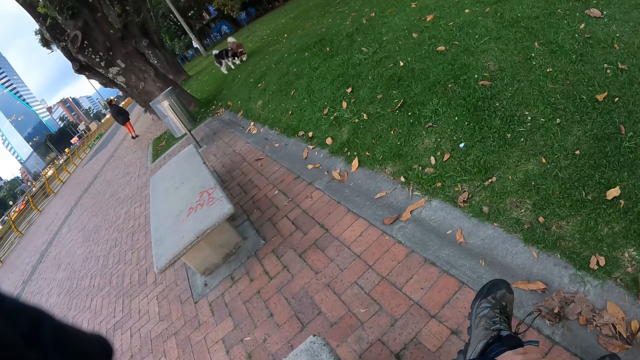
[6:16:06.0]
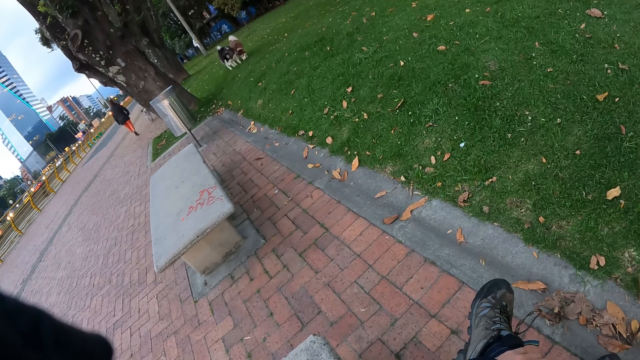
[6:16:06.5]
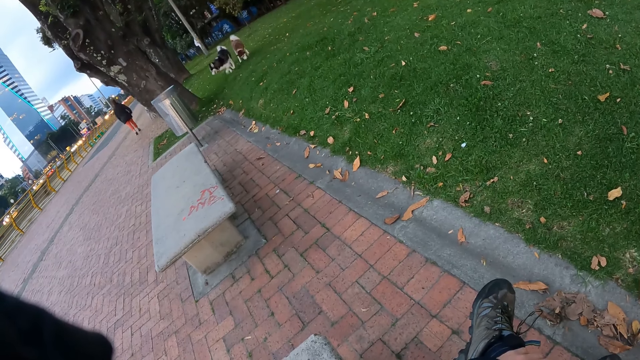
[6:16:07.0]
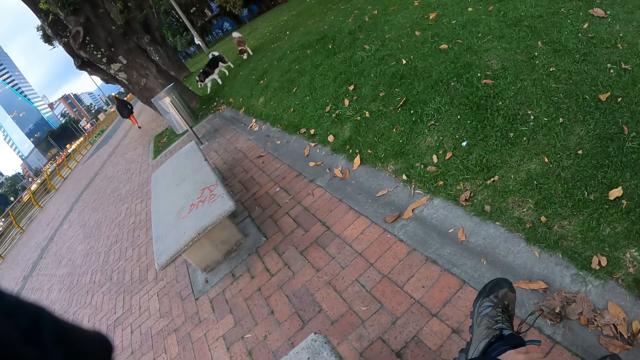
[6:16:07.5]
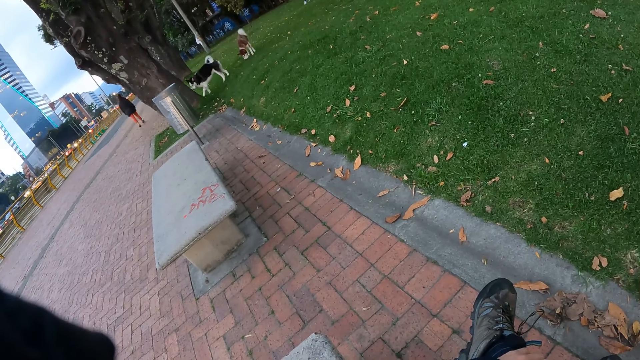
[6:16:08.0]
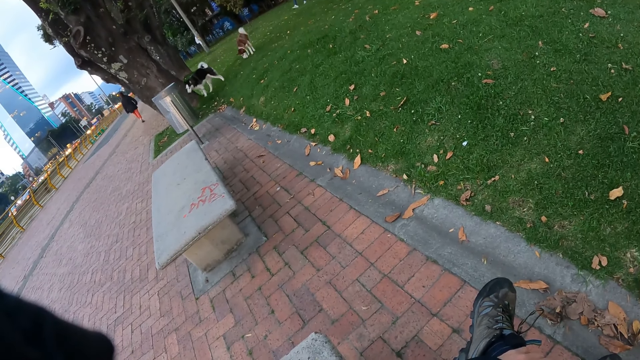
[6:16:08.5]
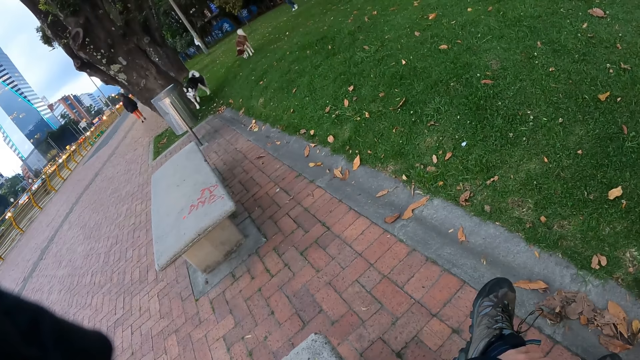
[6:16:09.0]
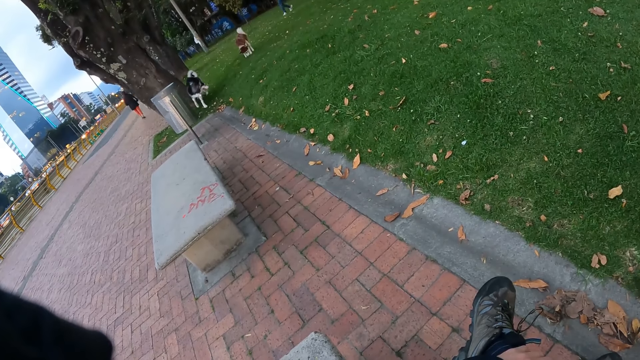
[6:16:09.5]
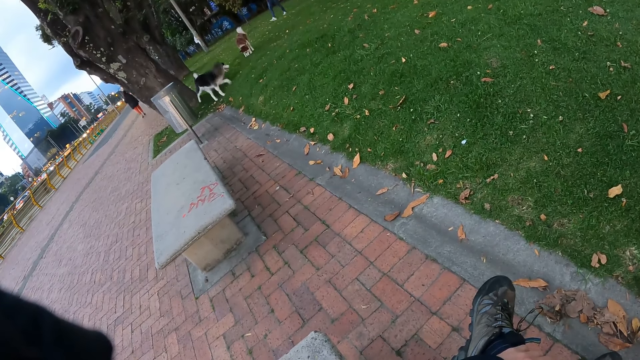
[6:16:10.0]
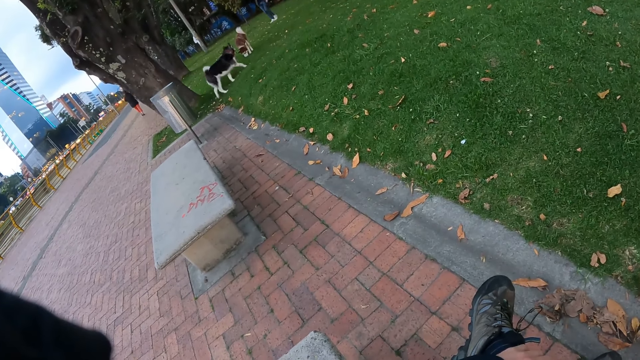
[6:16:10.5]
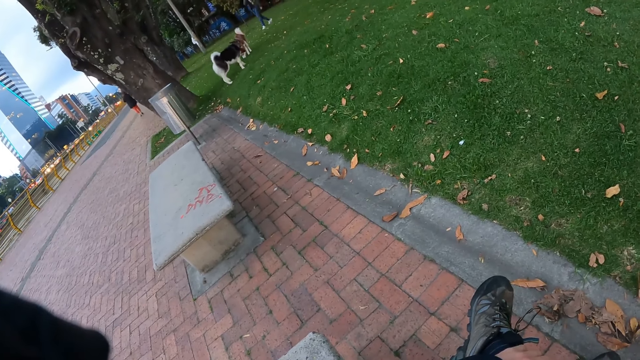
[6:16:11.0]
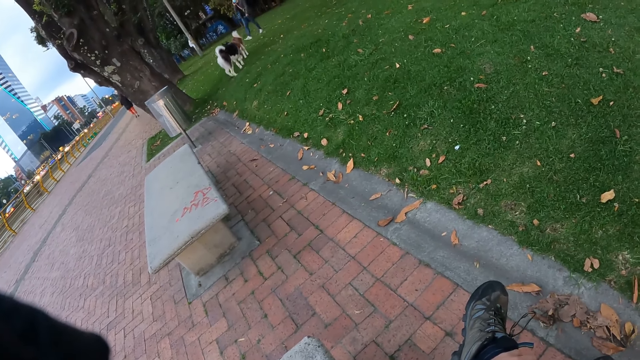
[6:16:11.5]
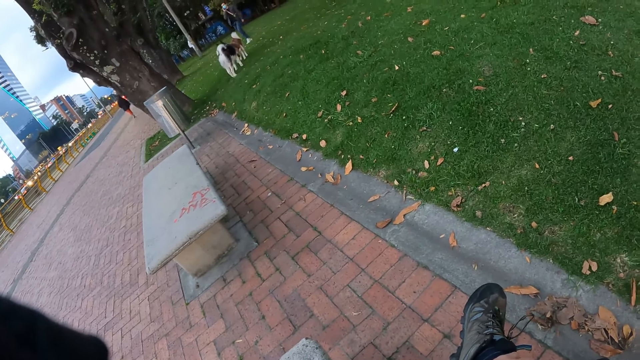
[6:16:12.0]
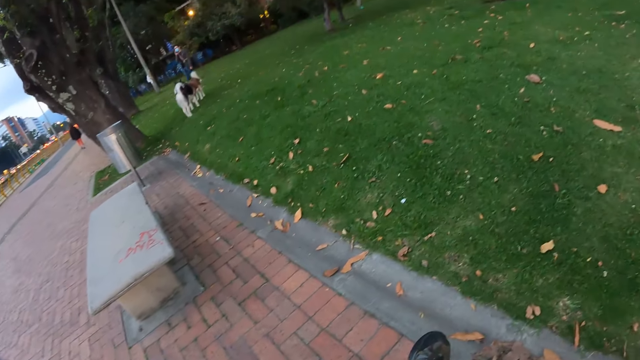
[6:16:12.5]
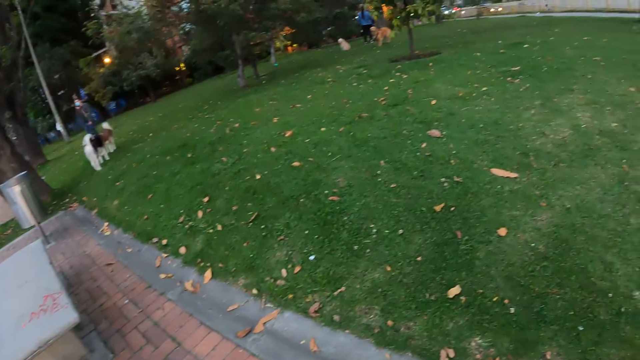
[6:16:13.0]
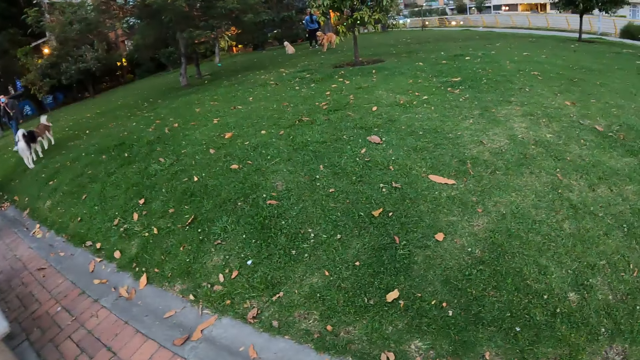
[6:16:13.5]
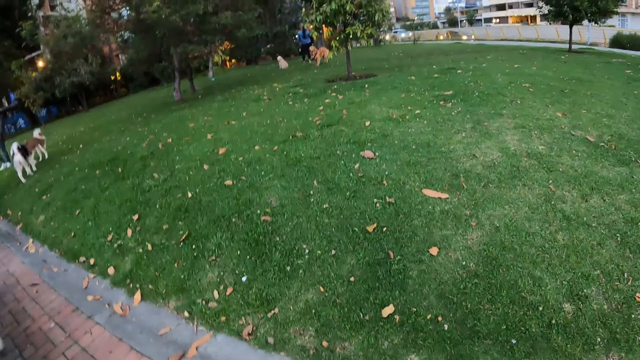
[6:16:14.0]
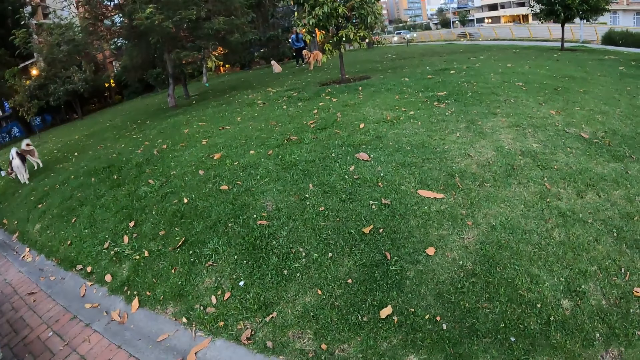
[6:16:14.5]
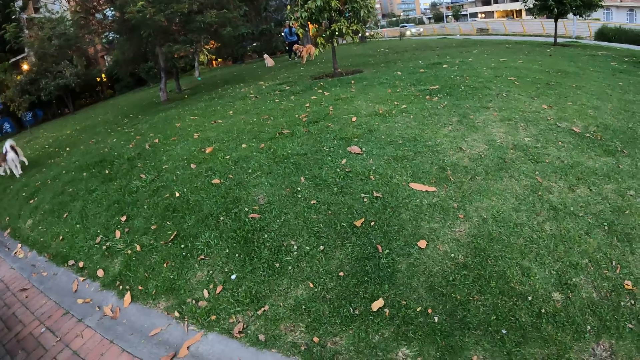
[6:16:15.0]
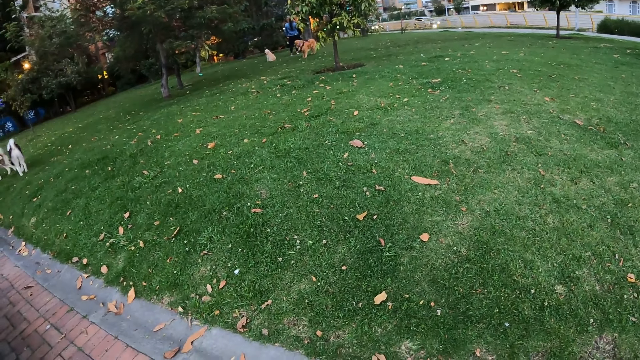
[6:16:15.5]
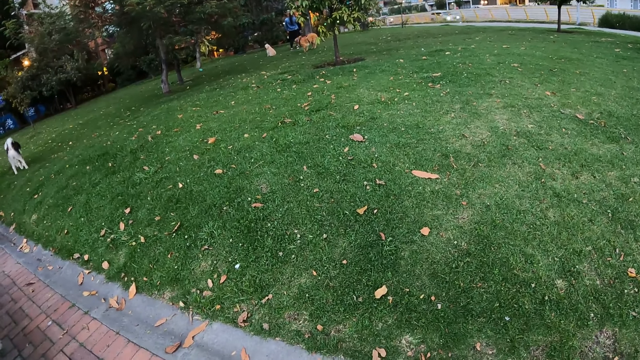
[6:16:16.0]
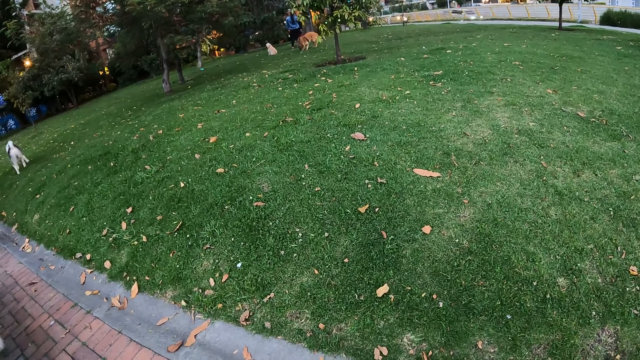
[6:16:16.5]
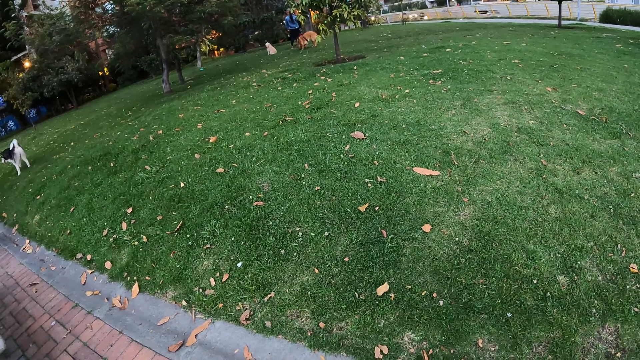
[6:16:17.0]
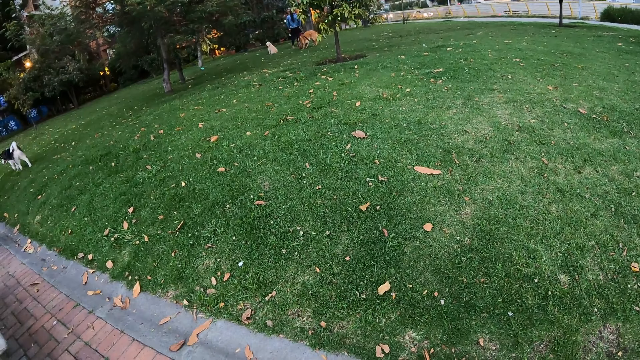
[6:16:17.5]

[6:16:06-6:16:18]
The camera wearer looks around.

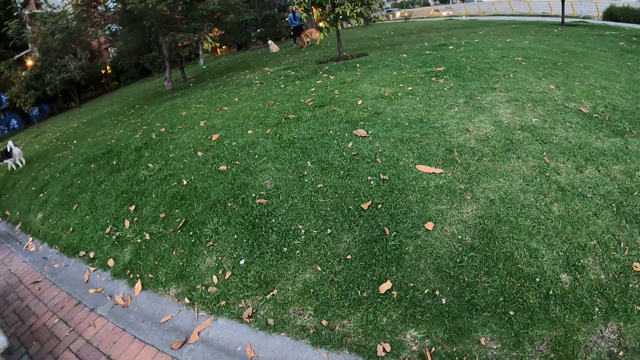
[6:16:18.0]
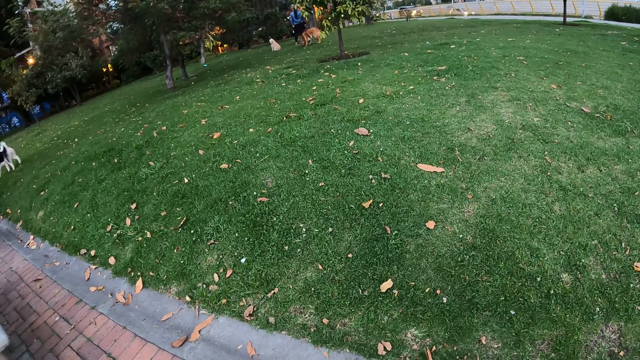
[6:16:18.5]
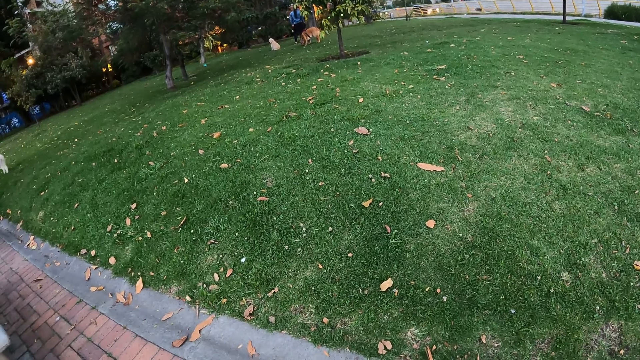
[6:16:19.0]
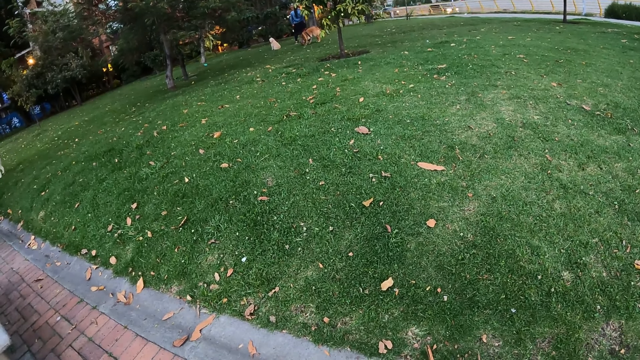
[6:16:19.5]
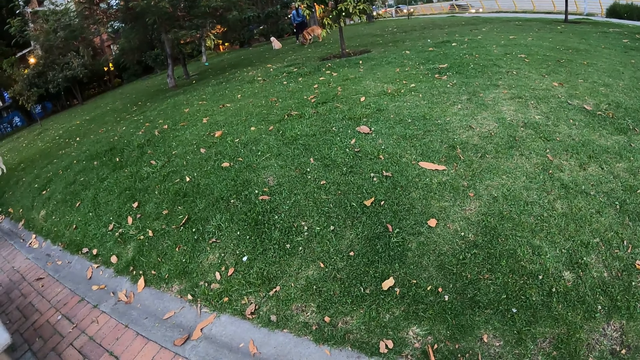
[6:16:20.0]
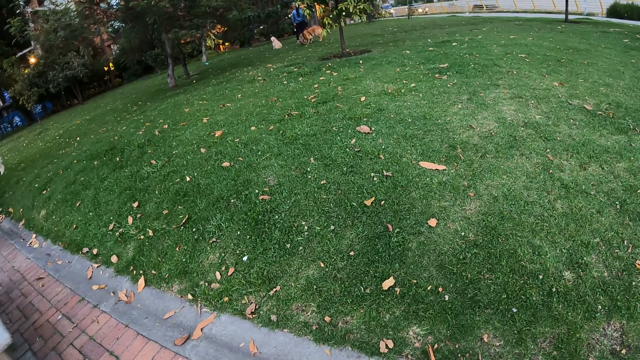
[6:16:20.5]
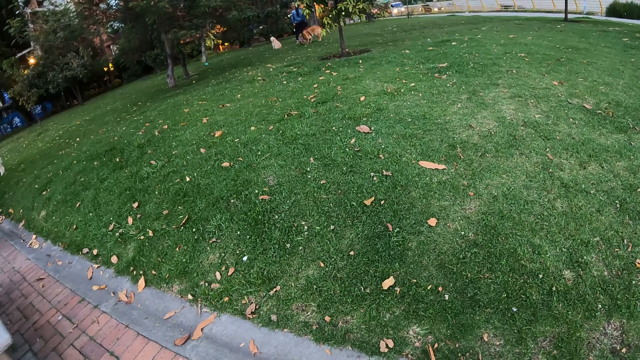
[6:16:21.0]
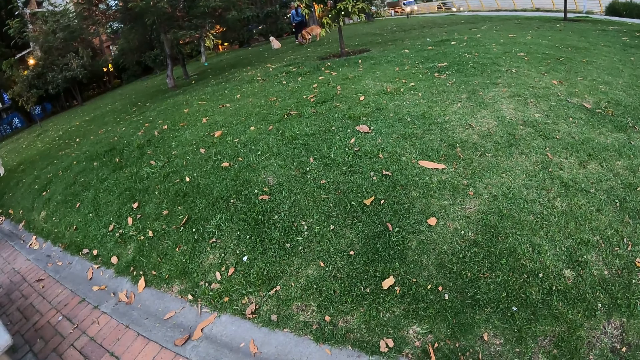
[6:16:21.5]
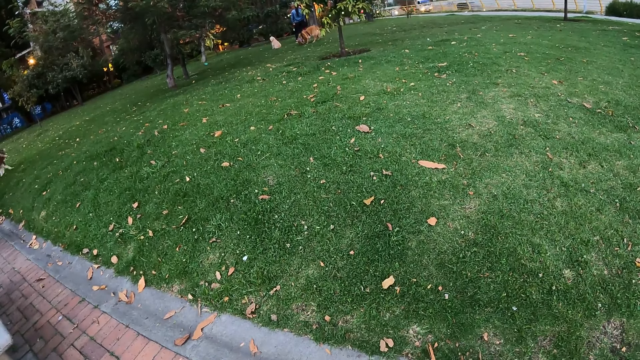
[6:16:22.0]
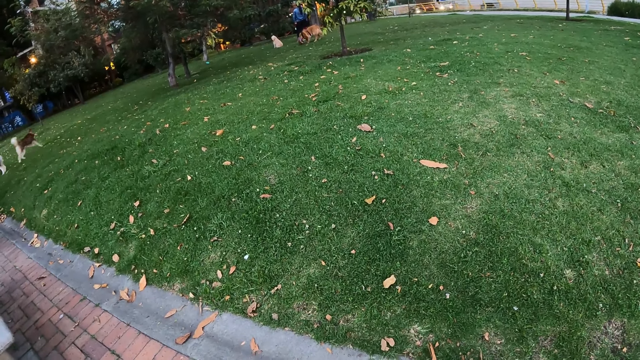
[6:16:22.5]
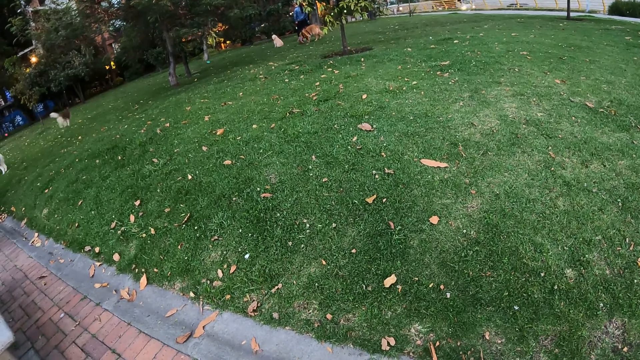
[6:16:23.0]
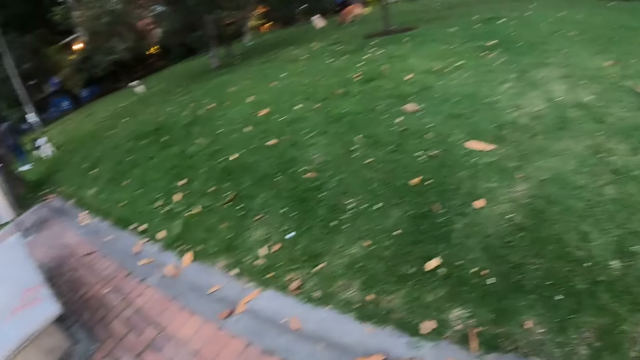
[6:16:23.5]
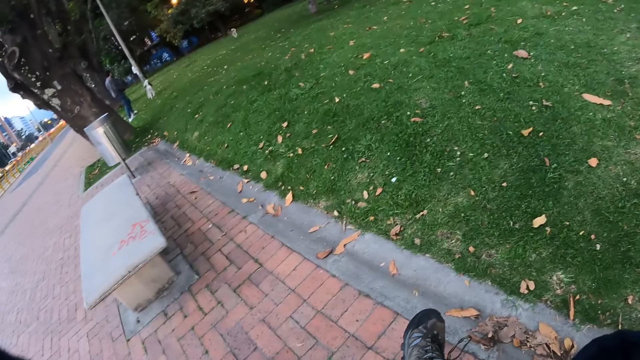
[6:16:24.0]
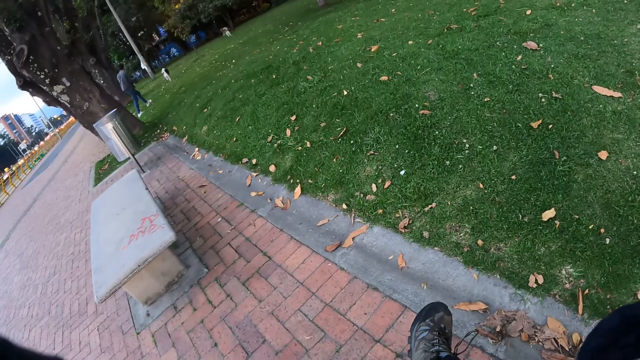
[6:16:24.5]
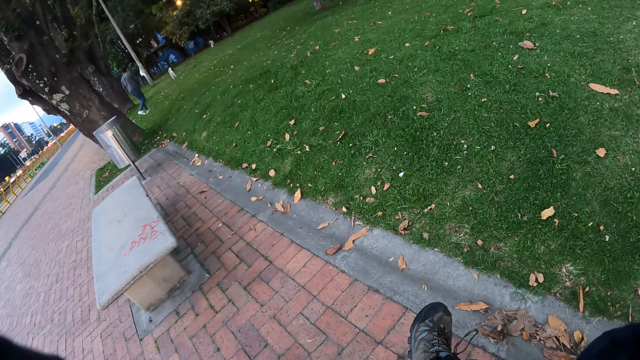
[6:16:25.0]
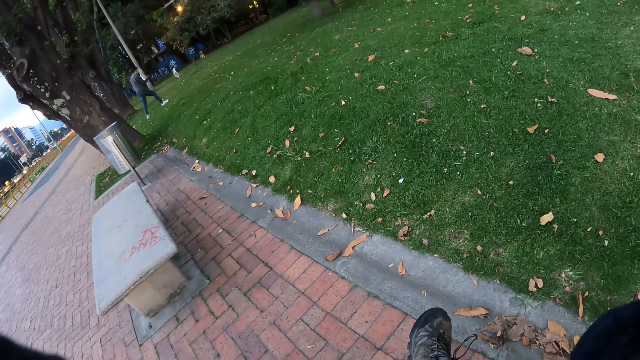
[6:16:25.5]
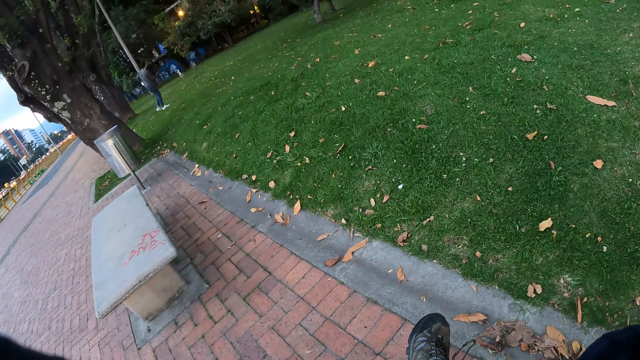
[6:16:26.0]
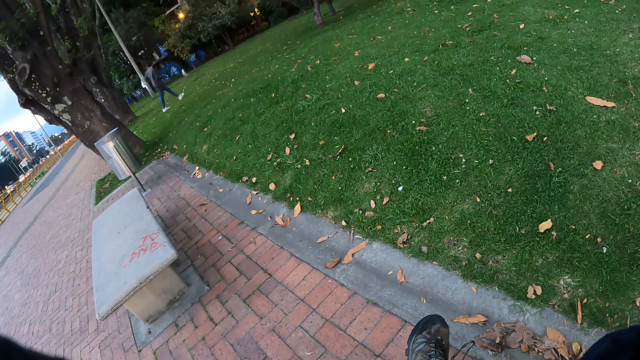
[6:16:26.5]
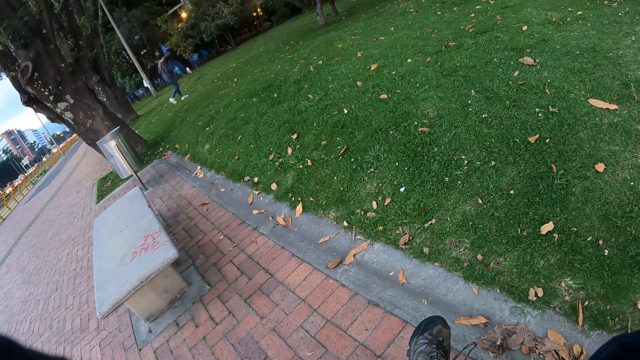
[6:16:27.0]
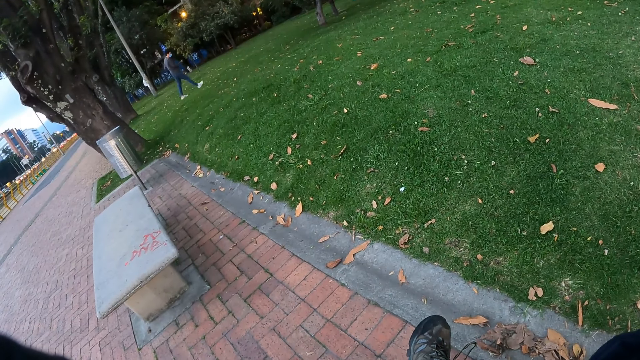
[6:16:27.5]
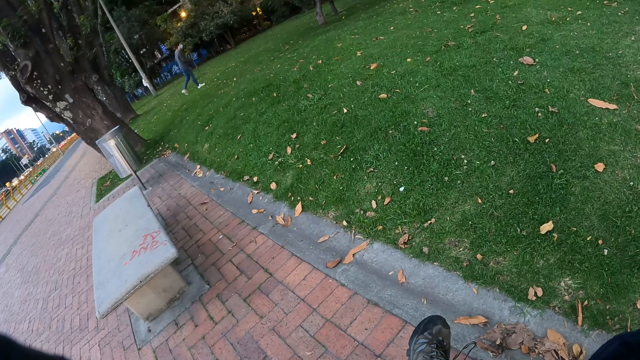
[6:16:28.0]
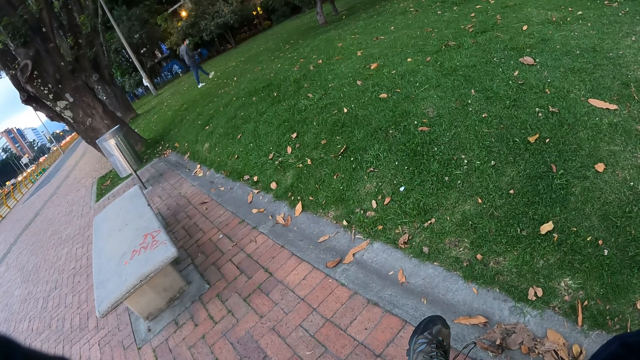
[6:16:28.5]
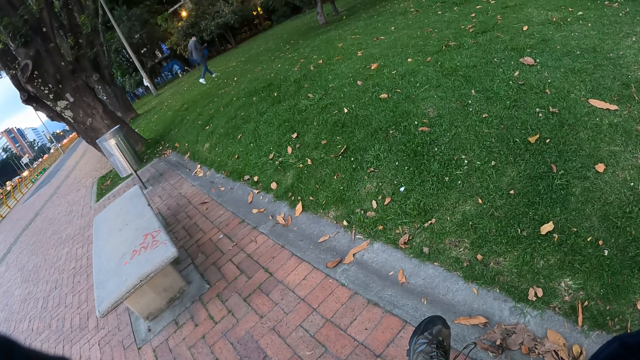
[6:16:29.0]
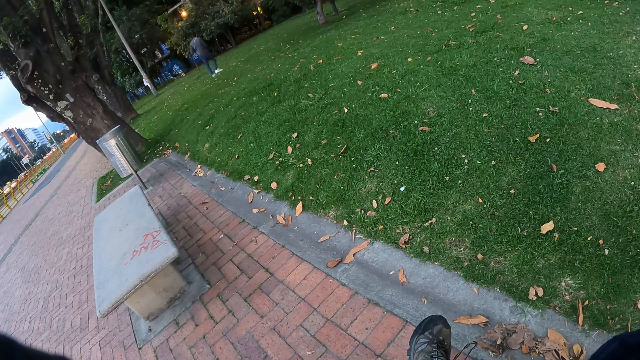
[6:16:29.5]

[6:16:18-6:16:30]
The camera wearer looks at the dog.
